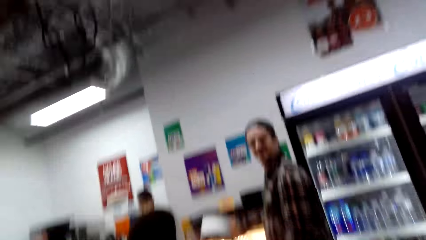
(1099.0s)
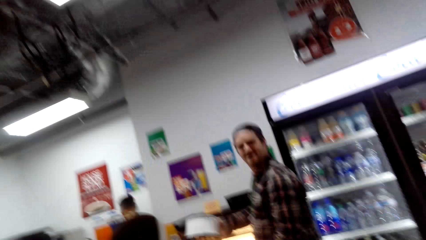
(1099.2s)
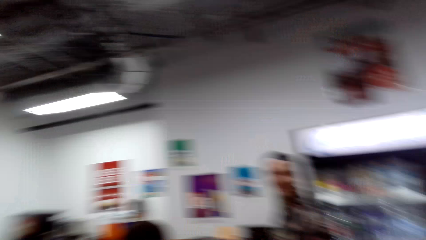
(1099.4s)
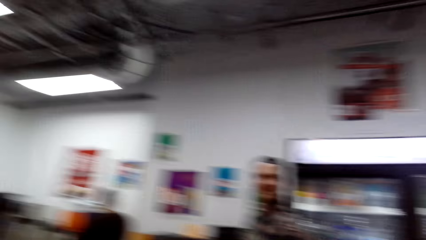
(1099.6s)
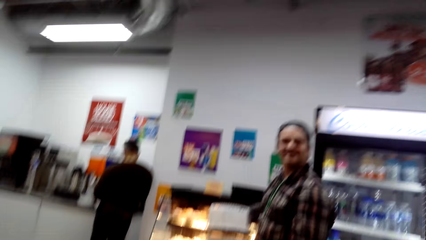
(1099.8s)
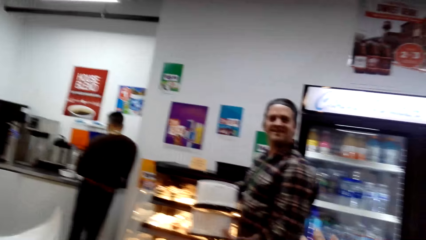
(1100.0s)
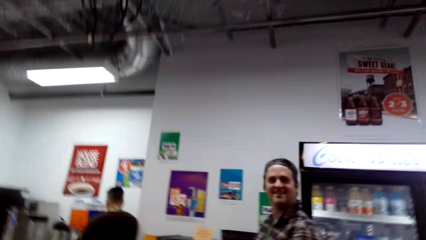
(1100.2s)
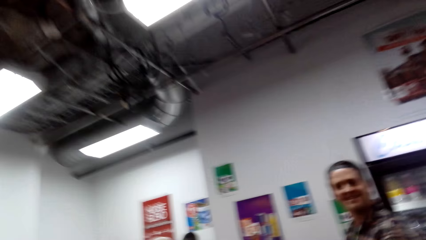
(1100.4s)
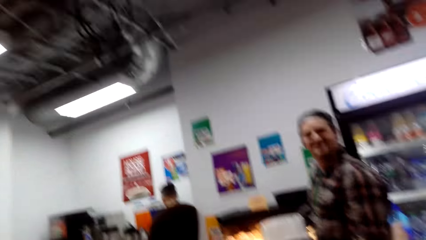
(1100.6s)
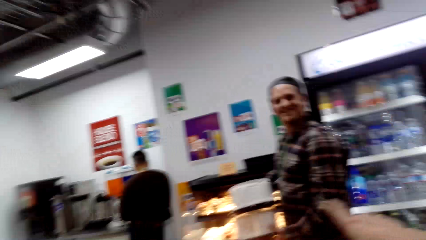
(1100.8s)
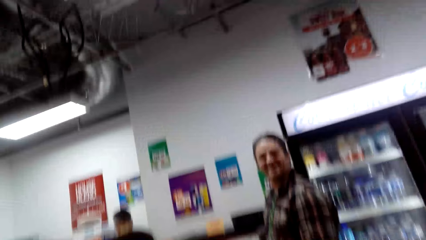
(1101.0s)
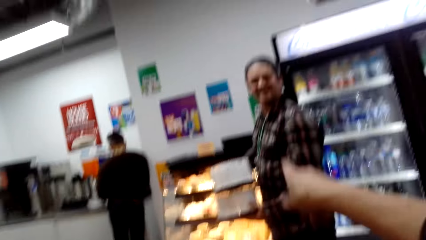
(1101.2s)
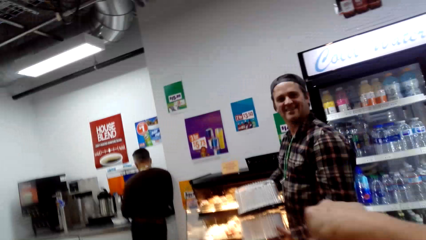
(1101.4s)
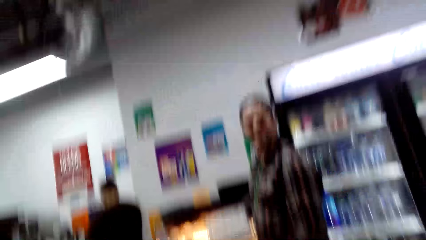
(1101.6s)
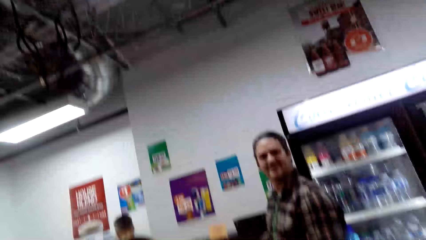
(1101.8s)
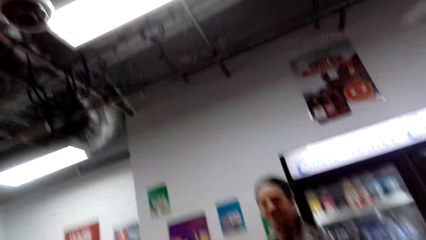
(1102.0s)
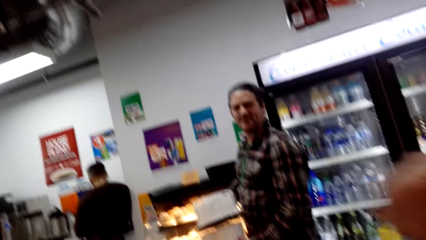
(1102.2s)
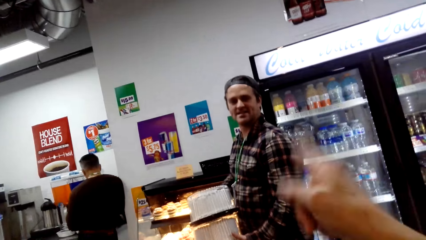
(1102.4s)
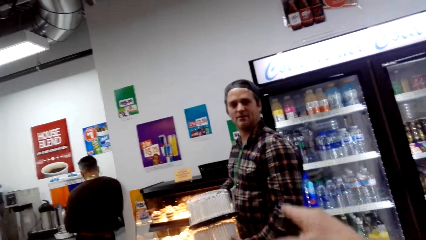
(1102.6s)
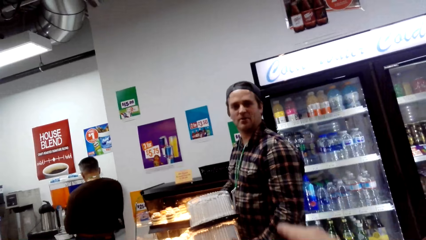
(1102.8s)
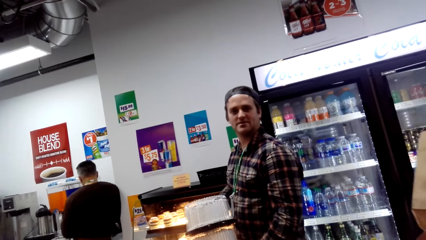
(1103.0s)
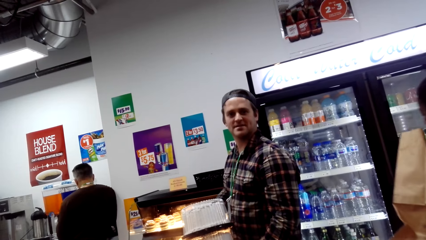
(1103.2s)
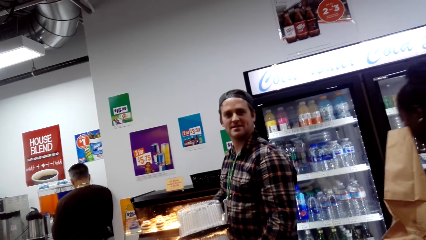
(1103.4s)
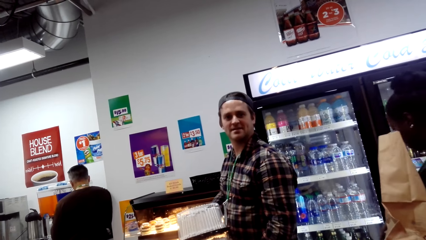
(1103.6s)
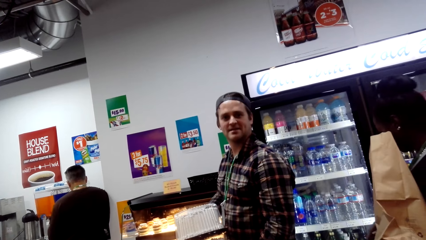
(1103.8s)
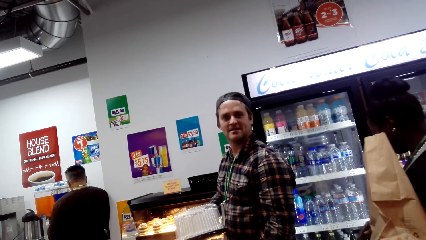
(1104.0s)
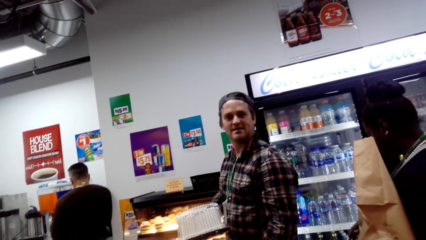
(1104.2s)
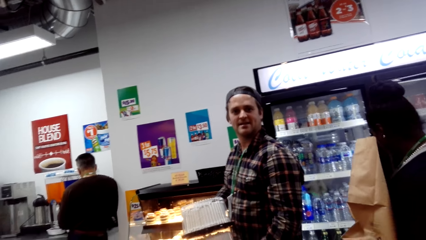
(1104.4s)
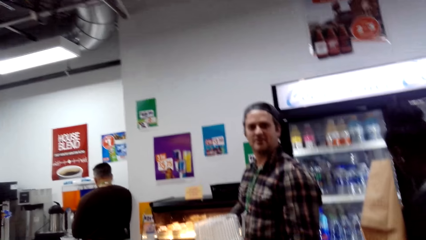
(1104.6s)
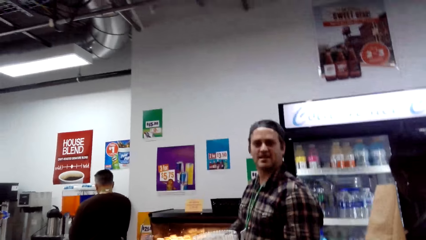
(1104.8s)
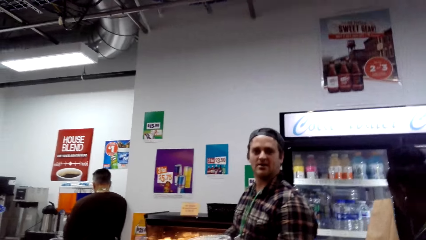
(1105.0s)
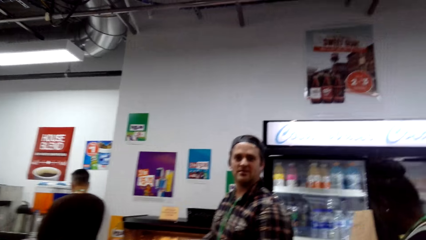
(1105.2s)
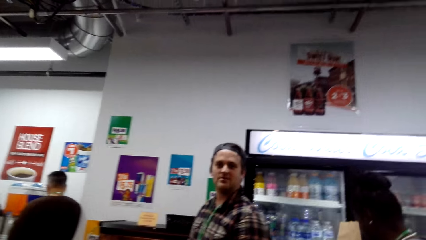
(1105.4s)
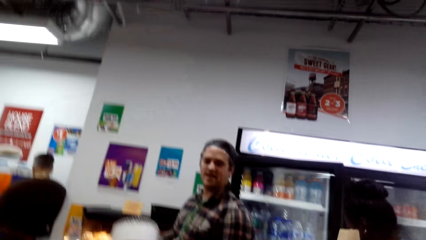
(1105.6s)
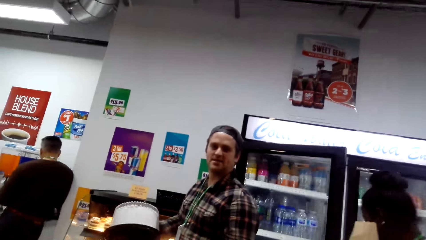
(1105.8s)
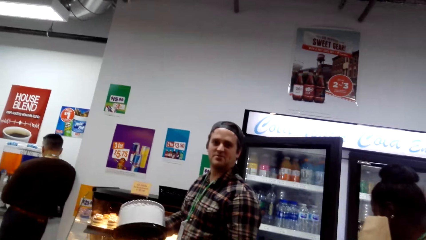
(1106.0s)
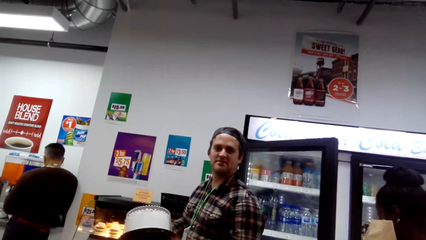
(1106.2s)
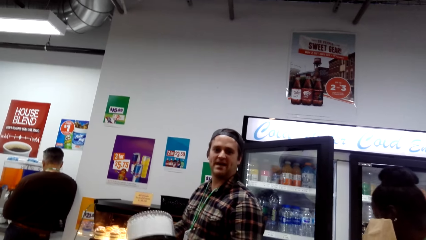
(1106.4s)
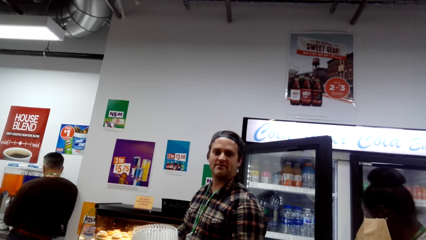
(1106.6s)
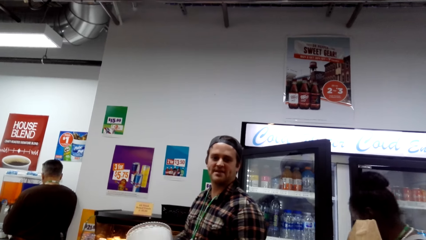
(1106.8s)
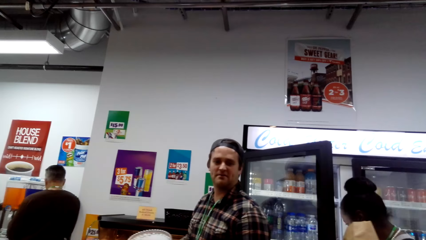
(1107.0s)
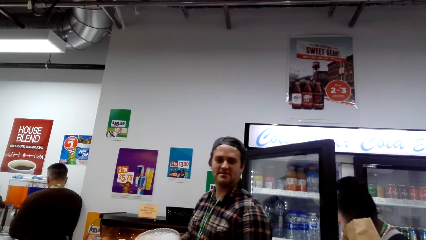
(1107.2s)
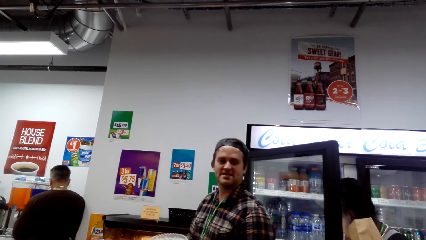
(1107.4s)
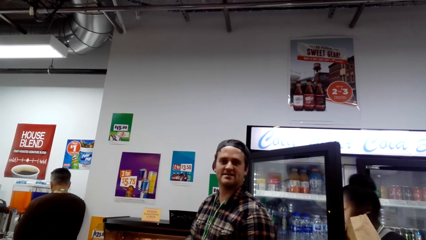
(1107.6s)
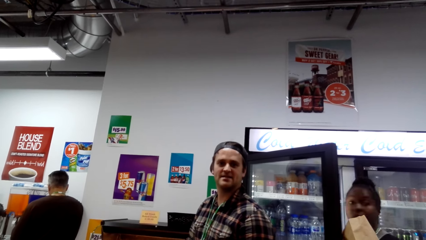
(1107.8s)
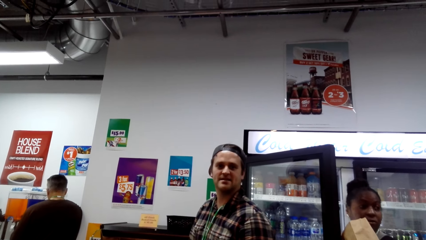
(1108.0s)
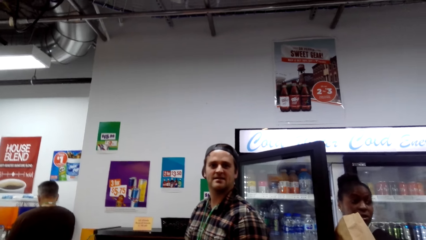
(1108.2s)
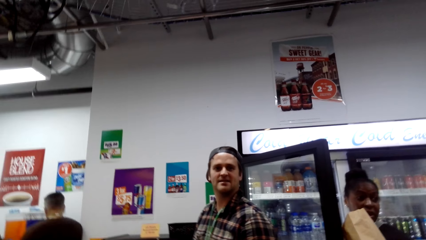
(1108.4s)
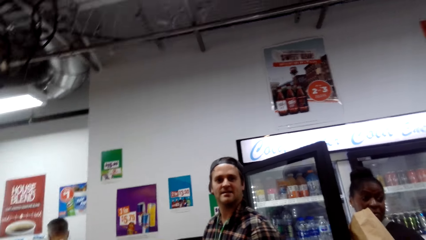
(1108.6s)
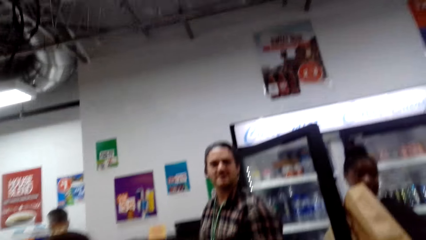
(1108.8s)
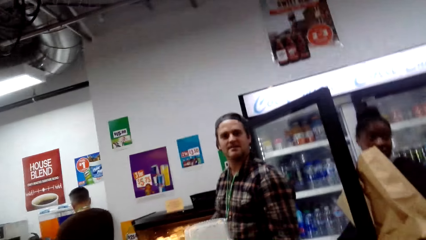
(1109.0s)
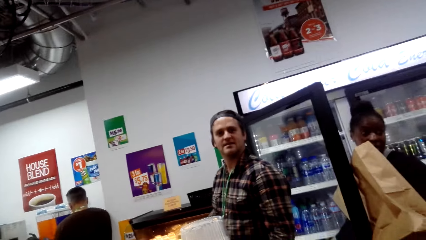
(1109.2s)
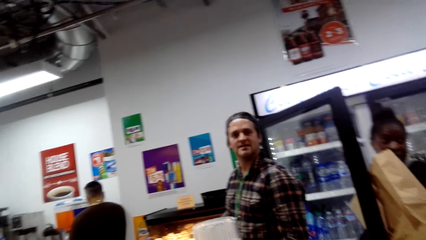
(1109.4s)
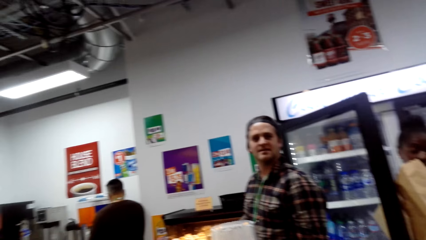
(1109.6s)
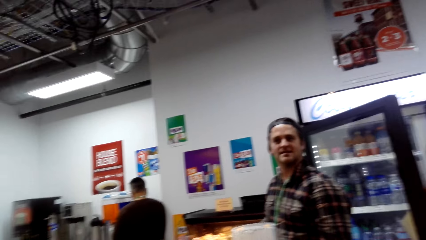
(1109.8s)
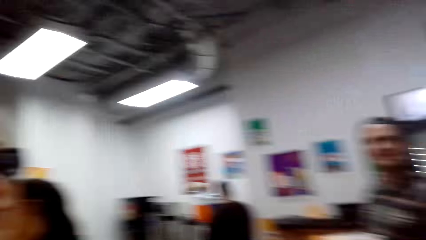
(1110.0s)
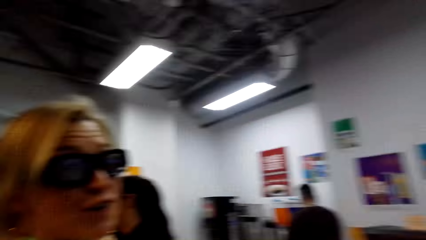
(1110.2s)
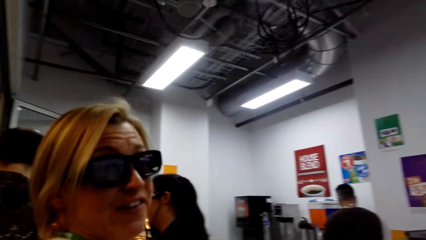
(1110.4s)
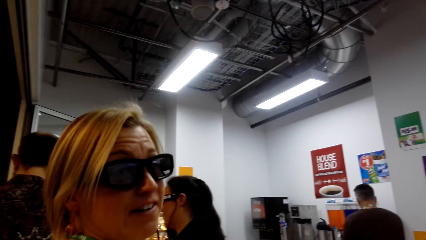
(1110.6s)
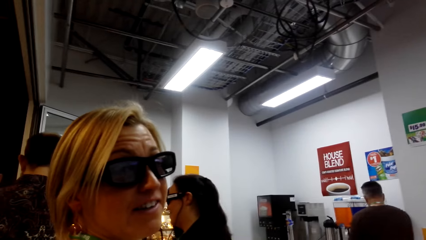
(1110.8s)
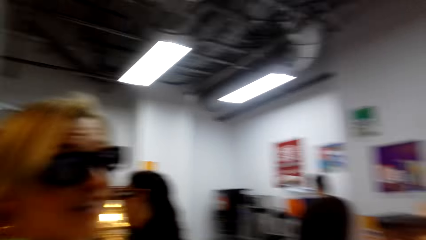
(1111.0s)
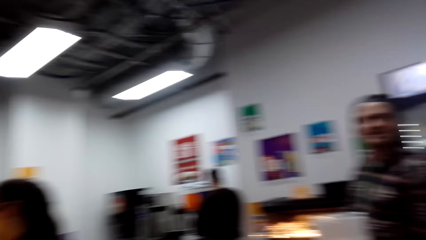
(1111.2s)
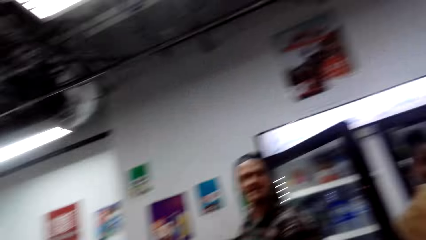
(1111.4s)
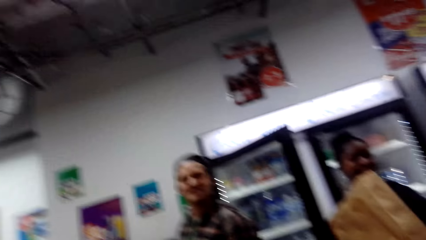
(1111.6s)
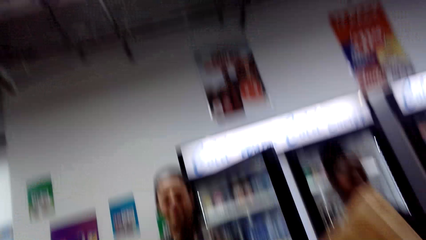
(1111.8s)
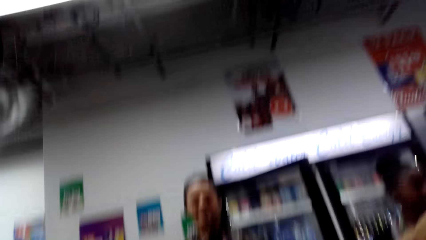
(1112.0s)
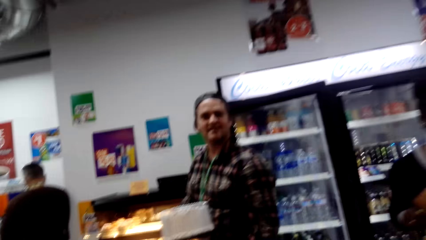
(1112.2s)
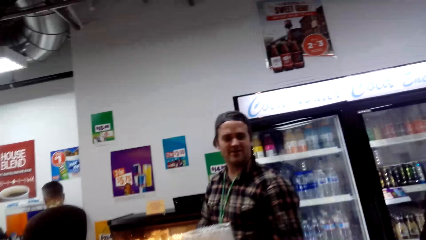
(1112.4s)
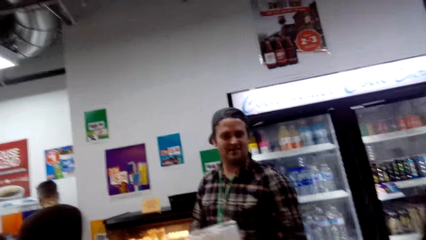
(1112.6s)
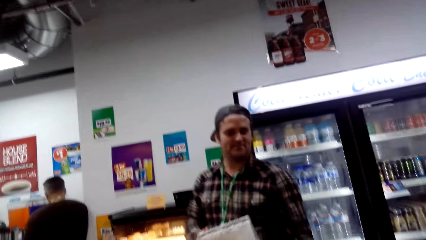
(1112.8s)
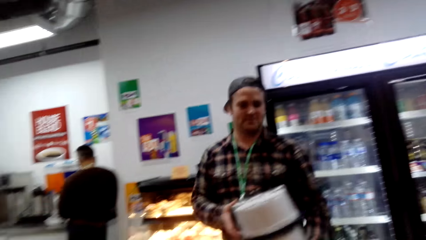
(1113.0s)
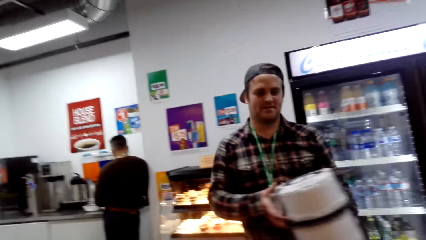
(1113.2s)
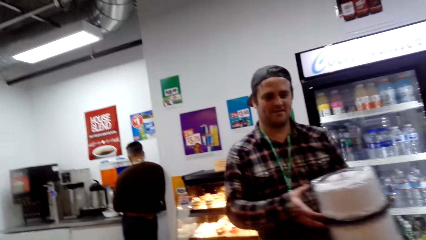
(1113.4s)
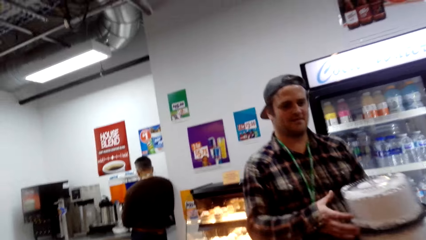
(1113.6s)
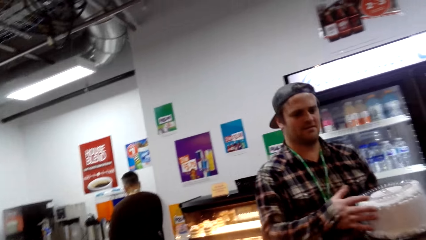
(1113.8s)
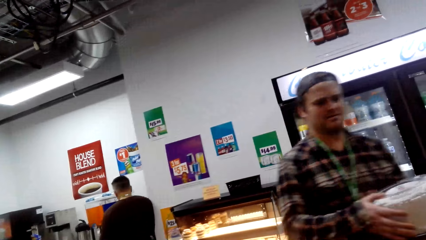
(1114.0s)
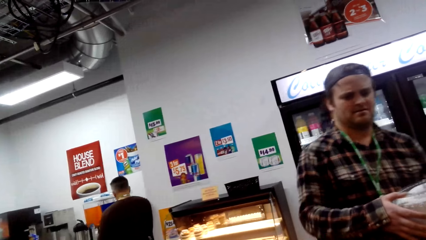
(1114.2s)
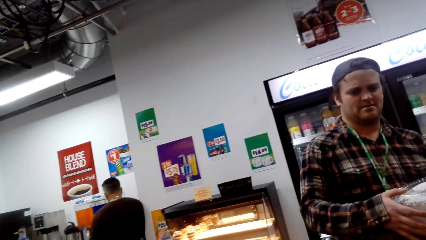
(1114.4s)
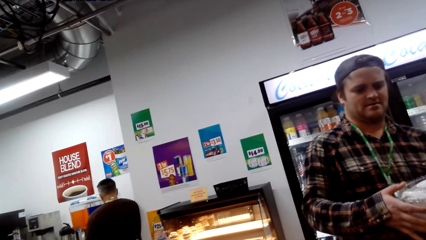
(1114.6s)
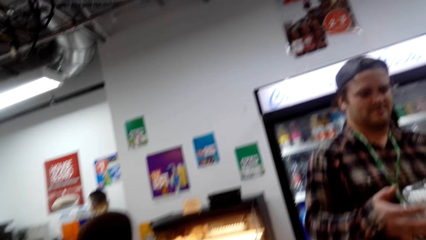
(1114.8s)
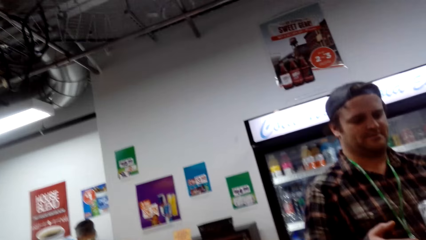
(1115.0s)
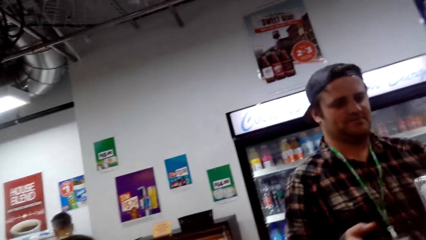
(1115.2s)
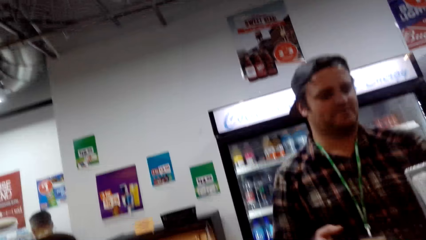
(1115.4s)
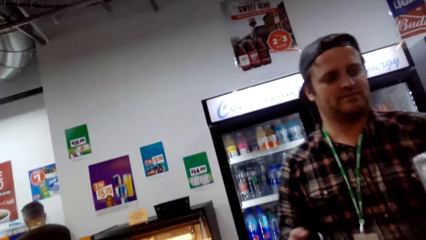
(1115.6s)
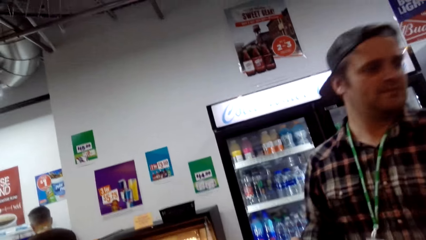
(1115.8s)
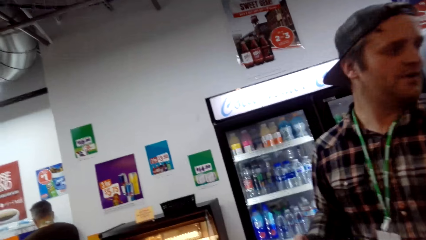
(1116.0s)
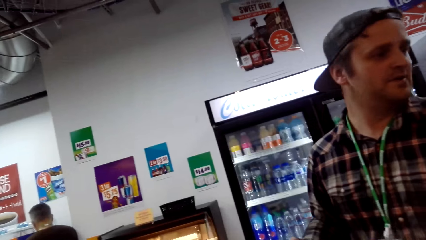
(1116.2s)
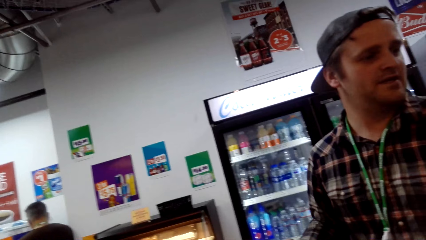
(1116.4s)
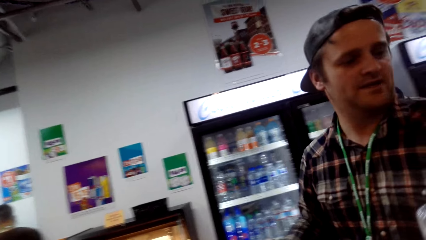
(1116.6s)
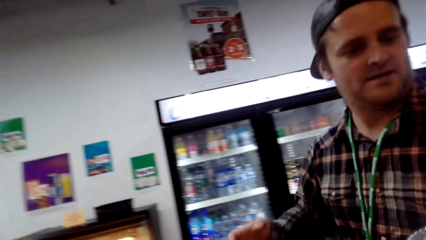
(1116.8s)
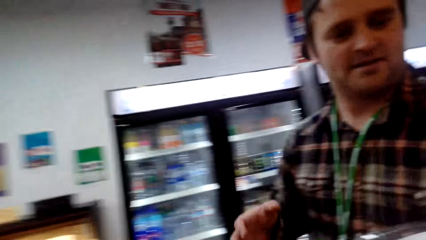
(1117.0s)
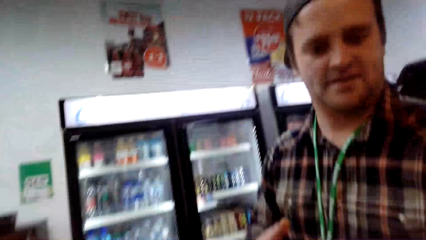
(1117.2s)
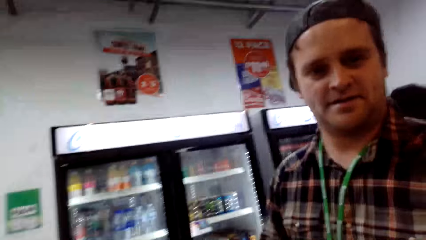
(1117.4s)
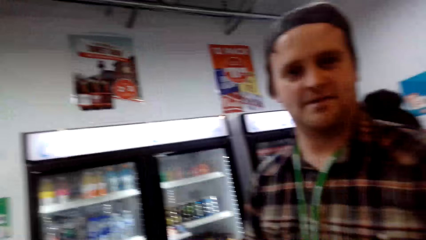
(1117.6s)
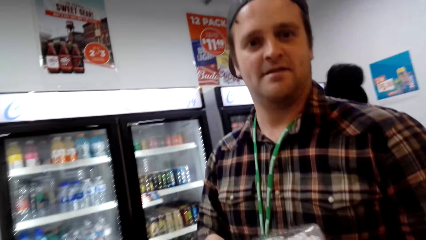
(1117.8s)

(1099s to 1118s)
The camera wearer interacts with a man. A woman converses with the camera wearer. The camera wearer interacts with the man.
